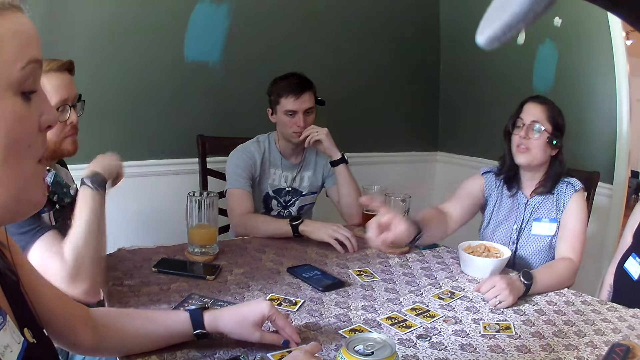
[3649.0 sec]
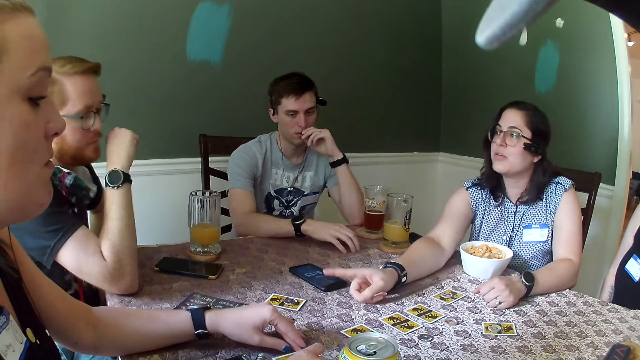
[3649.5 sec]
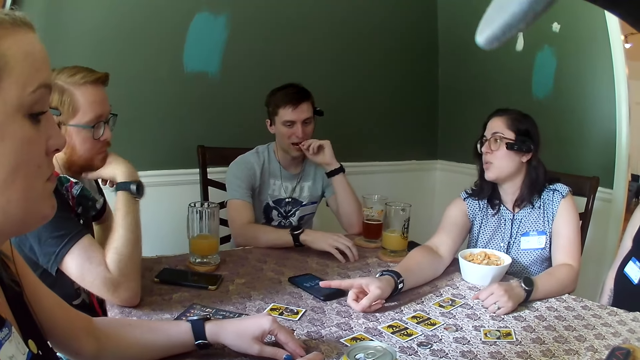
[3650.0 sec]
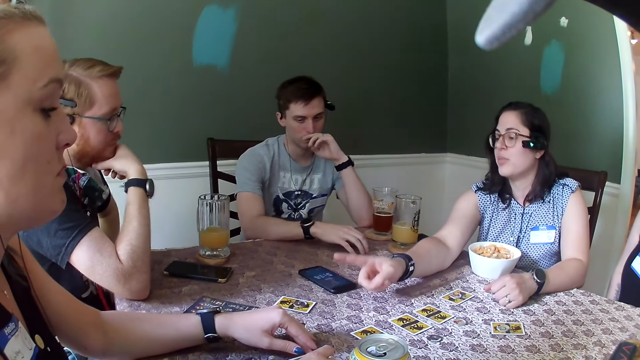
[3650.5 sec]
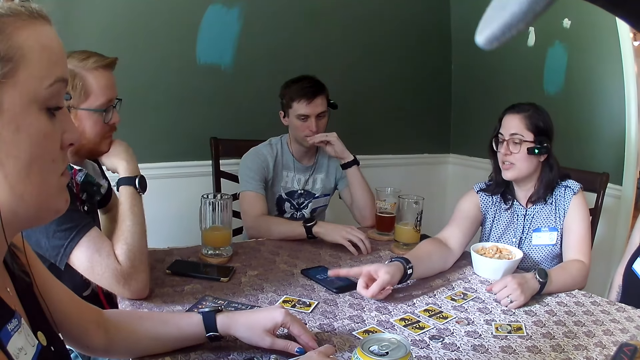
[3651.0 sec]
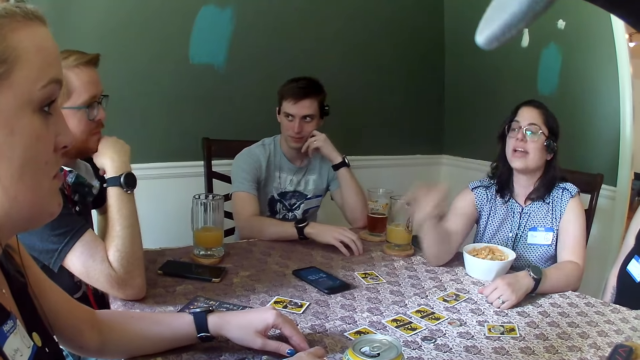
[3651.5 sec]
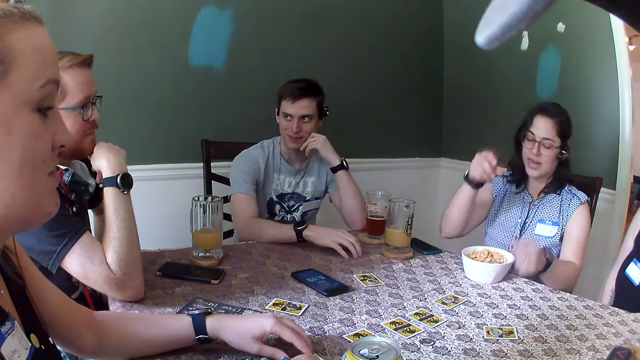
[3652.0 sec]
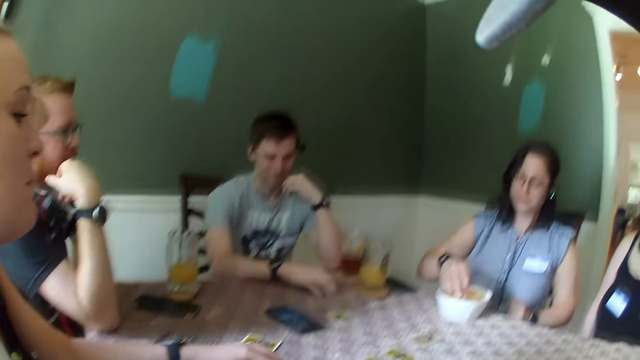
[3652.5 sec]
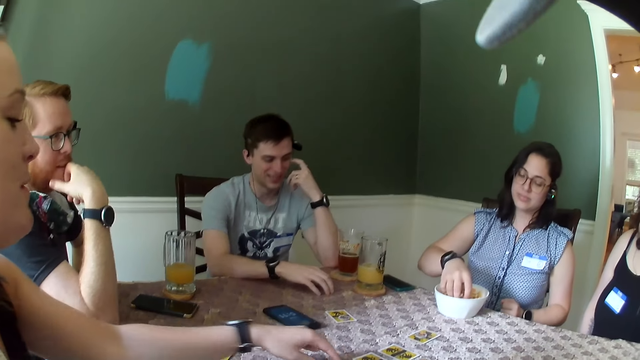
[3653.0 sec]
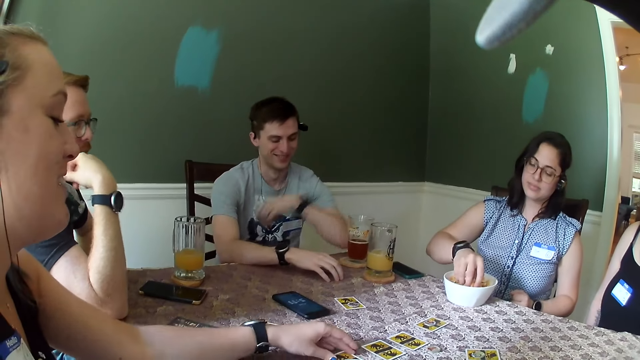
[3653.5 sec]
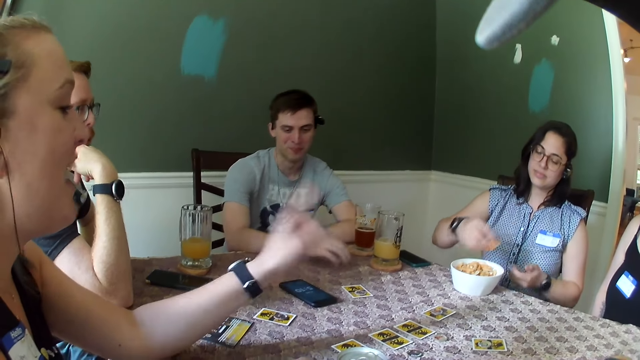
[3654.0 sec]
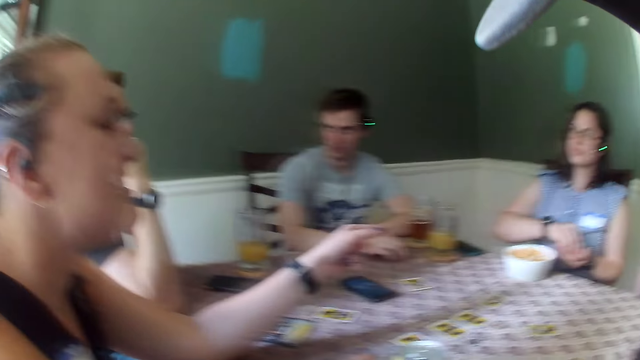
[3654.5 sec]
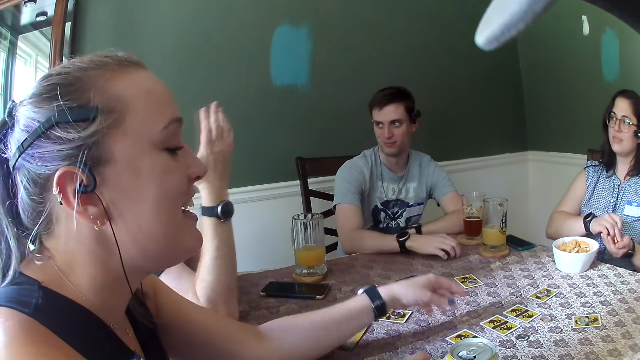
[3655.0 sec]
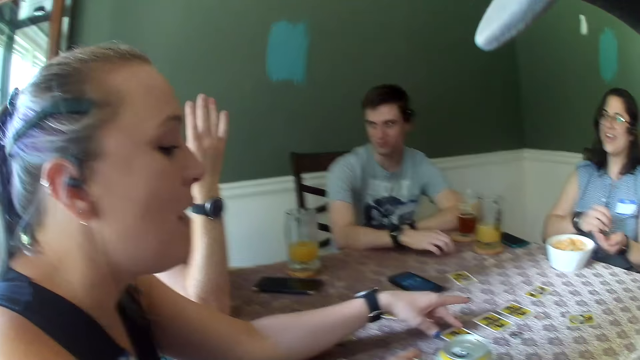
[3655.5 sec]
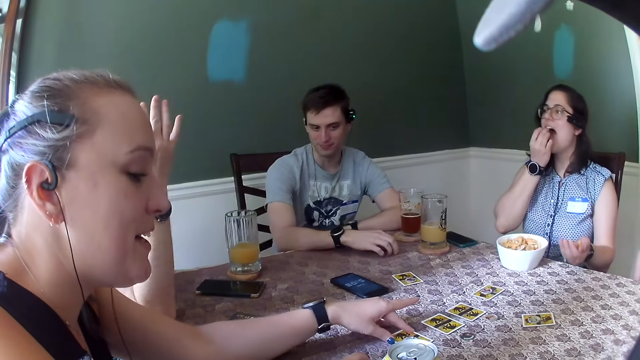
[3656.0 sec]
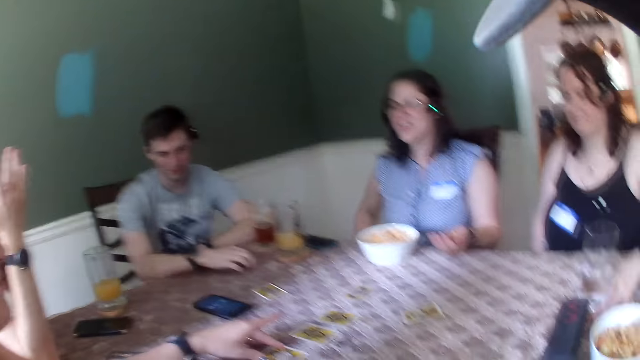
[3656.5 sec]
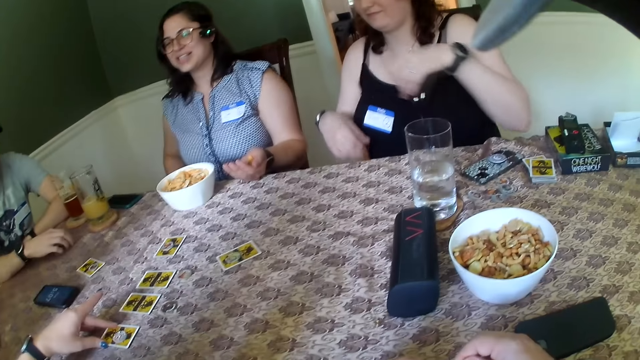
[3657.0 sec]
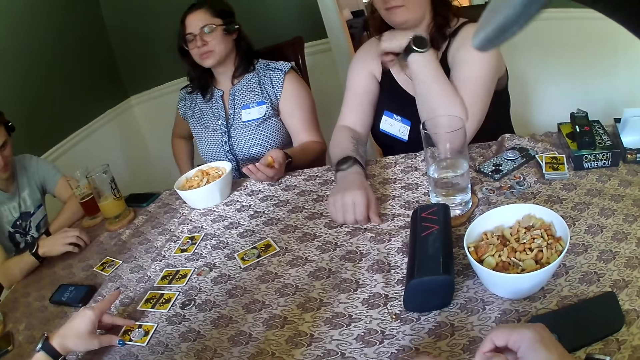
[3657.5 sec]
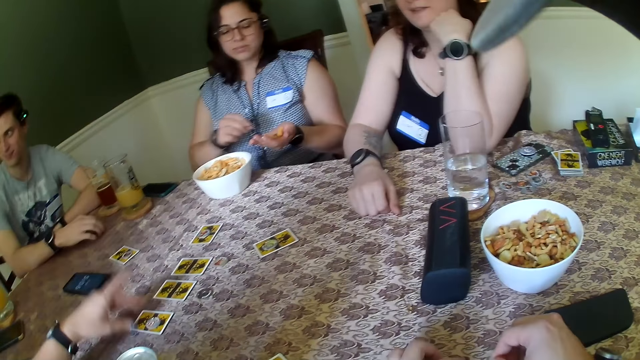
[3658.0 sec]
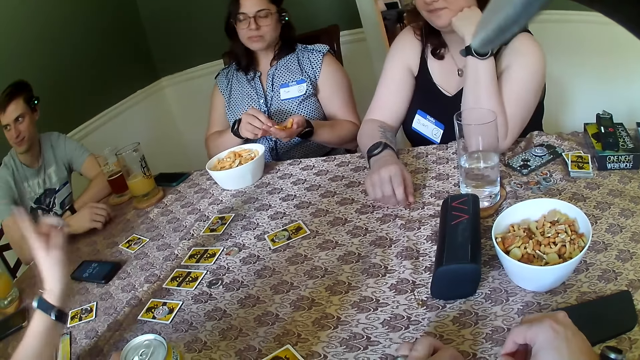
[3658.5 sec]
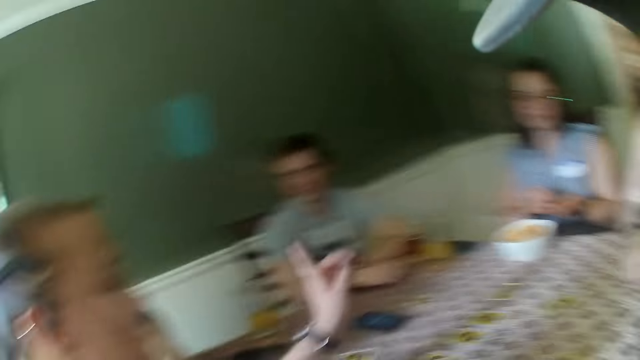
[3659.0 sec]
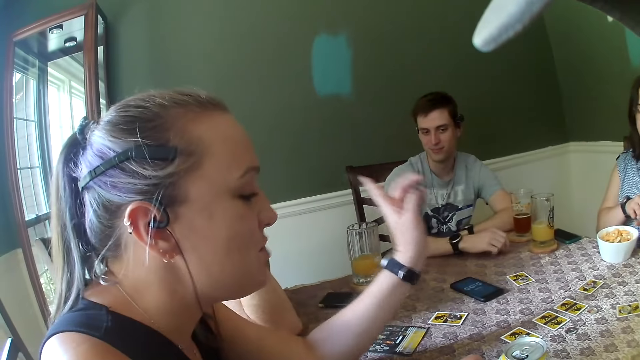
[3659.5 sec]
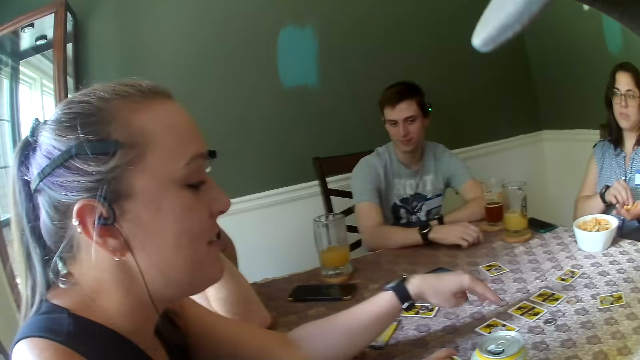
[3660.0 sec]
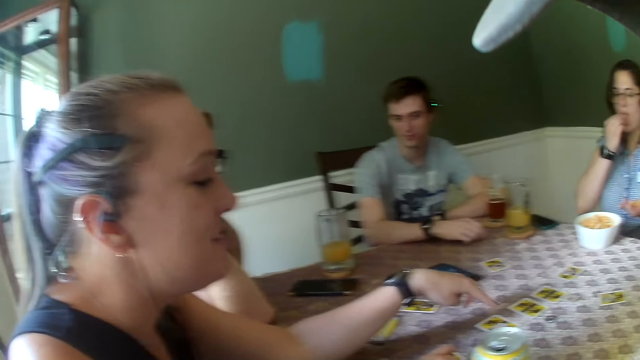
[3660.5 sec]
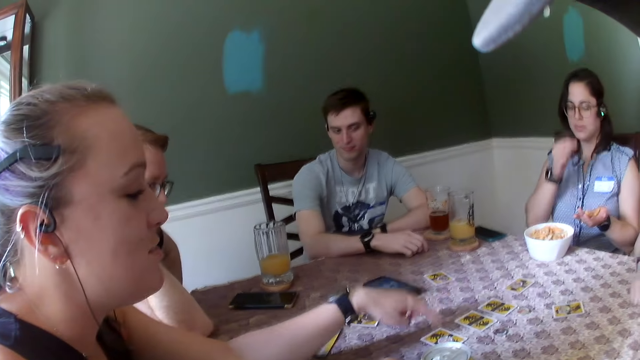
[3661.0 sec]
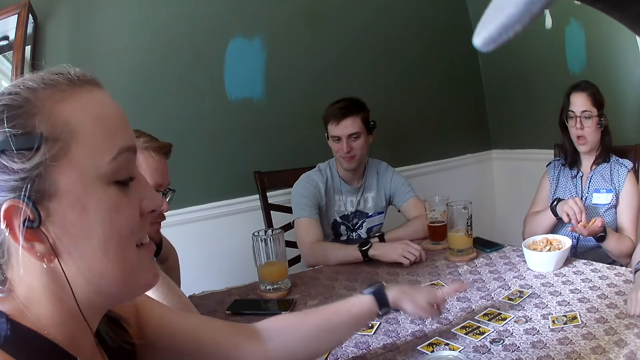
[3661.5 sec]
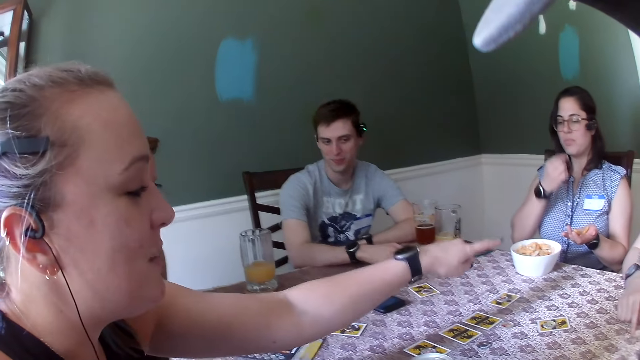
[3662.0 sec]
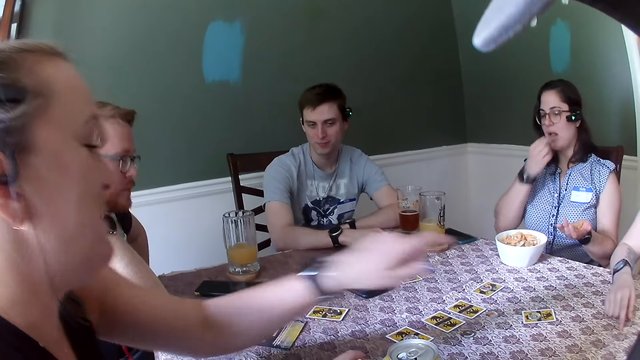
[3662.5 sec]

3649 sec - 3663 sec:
A woman gestures her hand. The woman picks chinchin from the plate of chinchin on the table with her right hand. Another woman gestures with her left hand. The first woman puts chinchin in her left hand from her right hand. The second woman touches cards on the table with her left hand. The first woman eats a chinchin from her left hand with her right hand. The second woman holds a card. A third woman places her right hand on the table. The second woman gestures her hand. The first woman eats a chinchin from her left hand with her right hand.

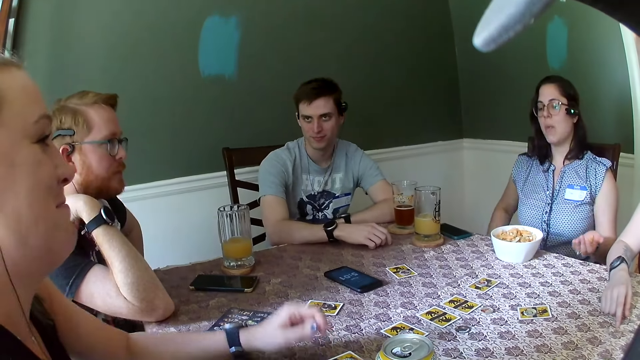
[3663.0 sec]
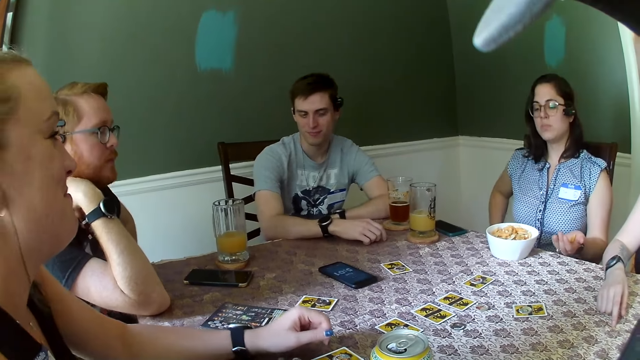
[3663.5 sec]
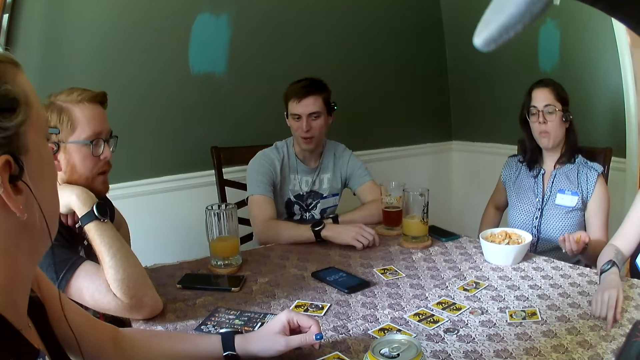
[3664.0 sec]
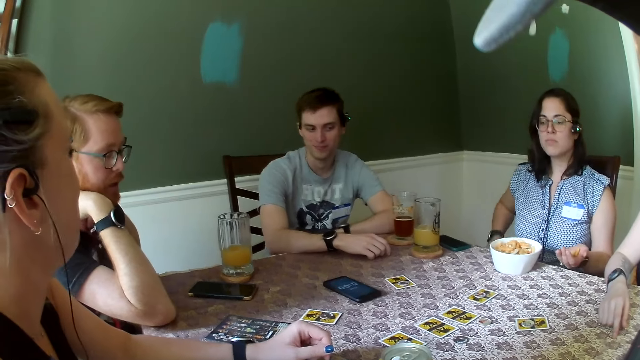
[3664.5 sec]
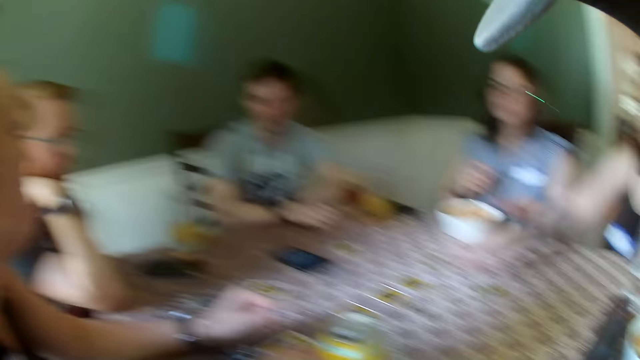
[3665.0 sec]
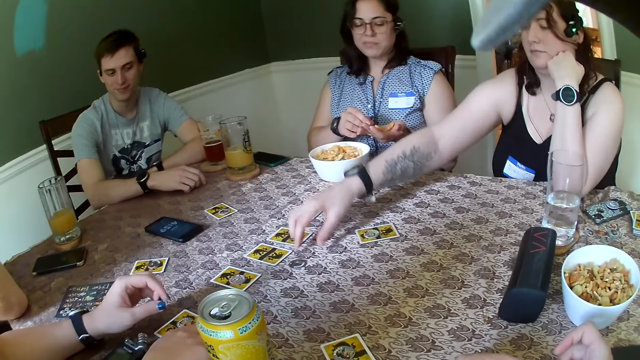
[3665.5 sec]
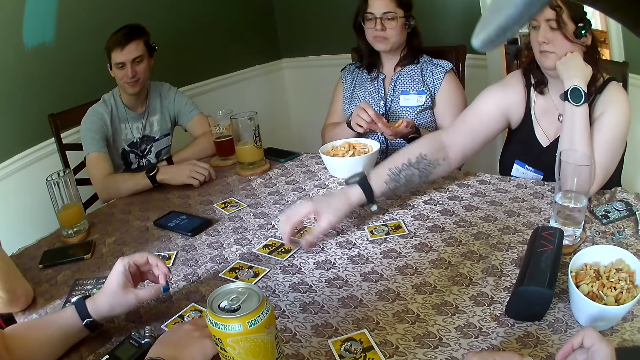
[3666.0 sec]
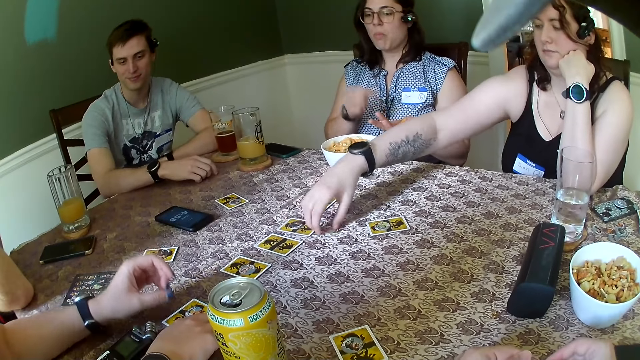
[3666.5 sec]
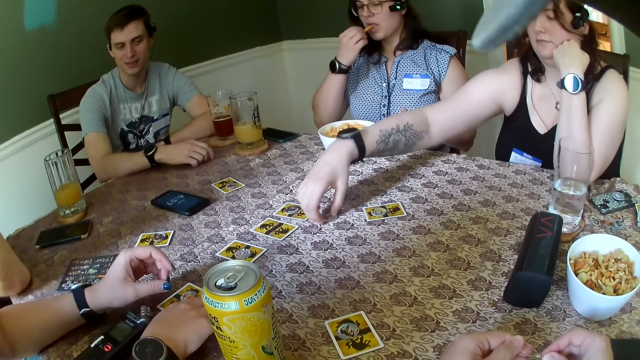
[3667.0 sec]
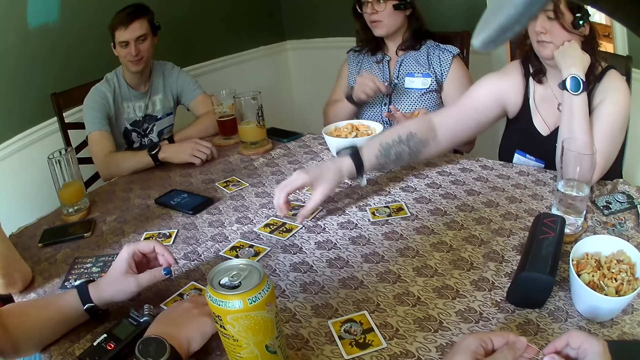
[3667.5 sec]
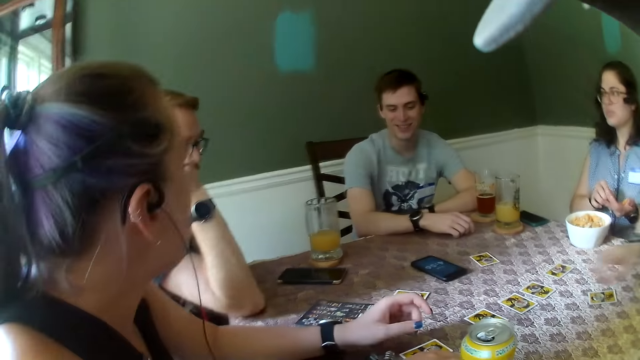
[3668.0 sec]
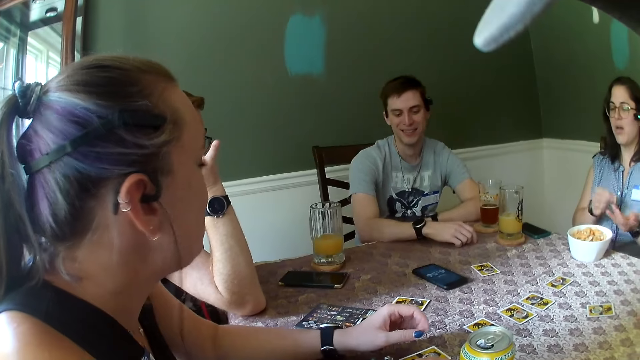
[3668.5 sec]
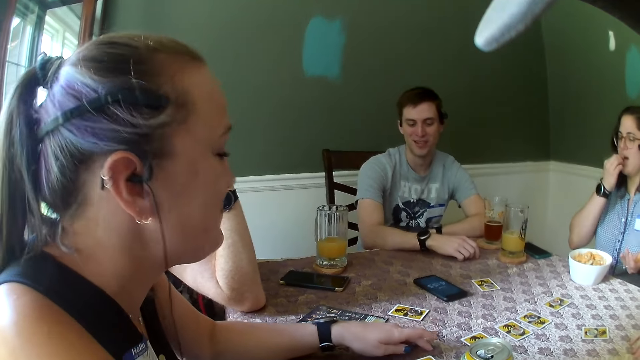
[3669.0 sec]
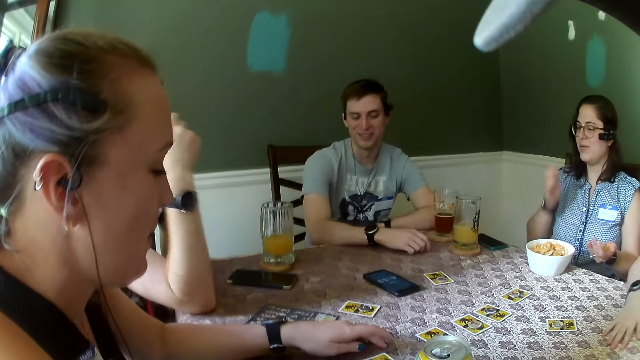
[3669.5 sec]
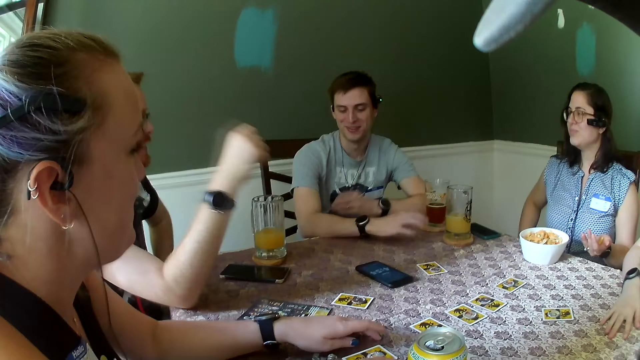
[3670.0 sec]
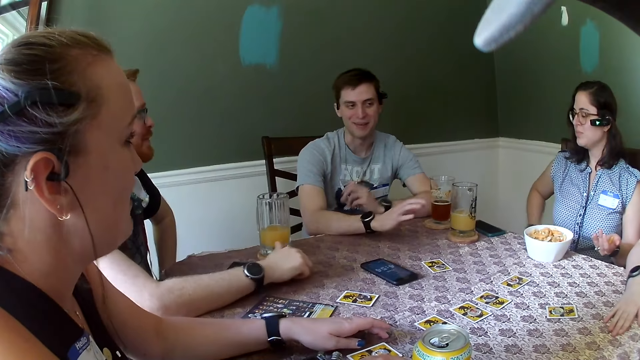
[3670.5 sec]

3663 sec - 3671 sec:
A woman moves a coin on the table with her right hand. The woman gestures her hand and picks up a token. Another woman eats the snack. The first woman moves the coin on the table with her right hand and puts the token on a card. A man laughs. The other woman eats the snack.
